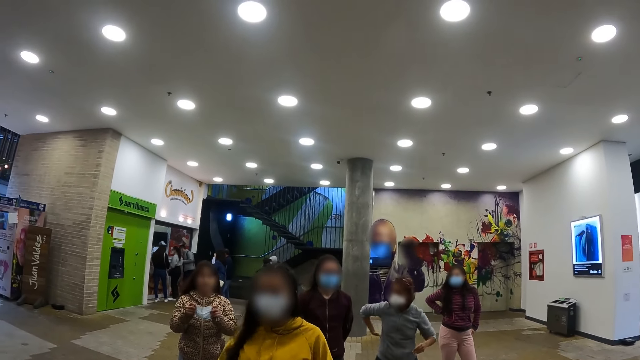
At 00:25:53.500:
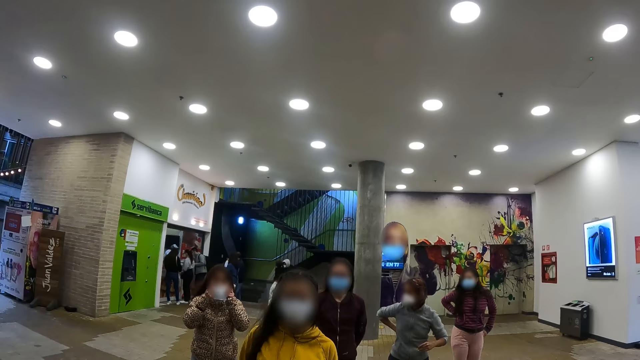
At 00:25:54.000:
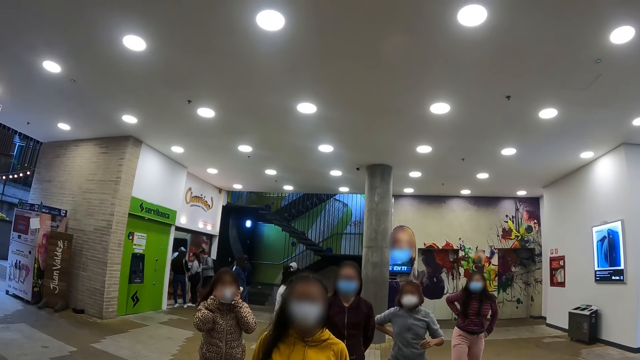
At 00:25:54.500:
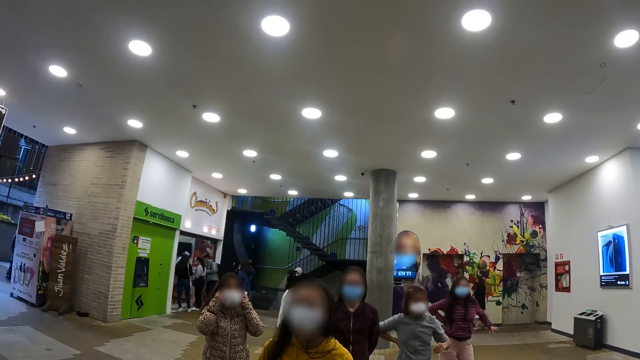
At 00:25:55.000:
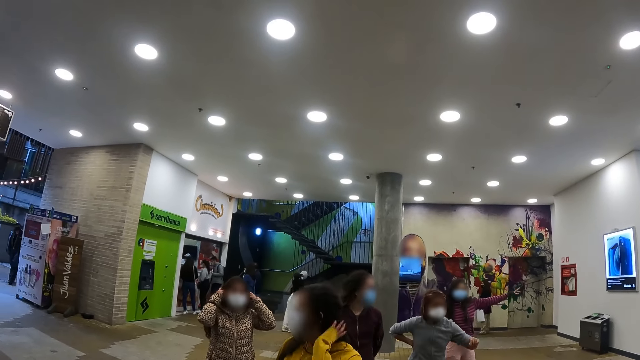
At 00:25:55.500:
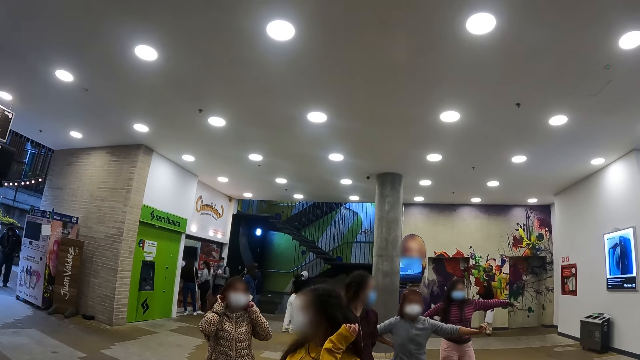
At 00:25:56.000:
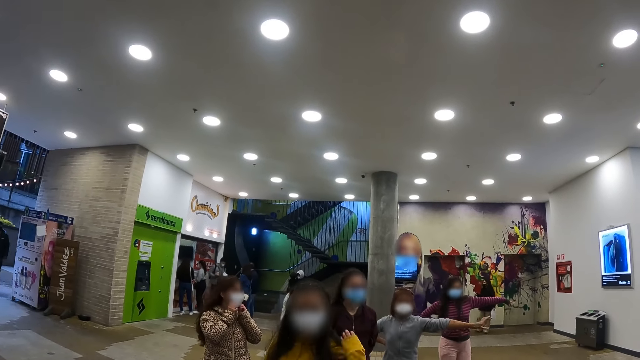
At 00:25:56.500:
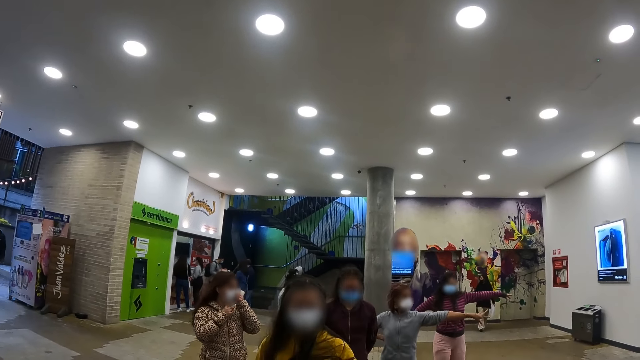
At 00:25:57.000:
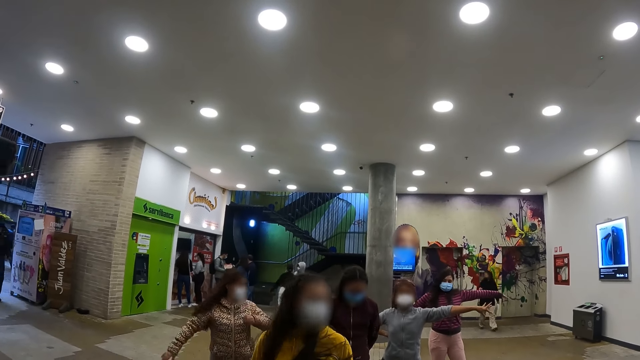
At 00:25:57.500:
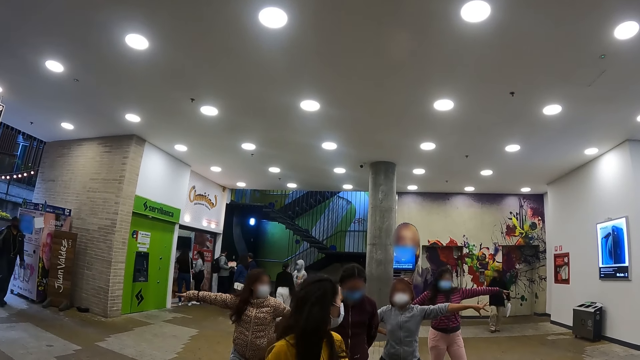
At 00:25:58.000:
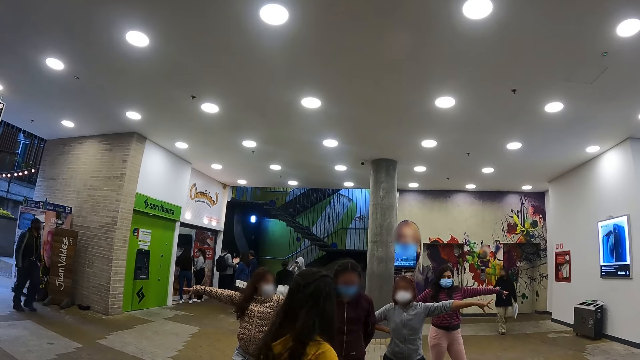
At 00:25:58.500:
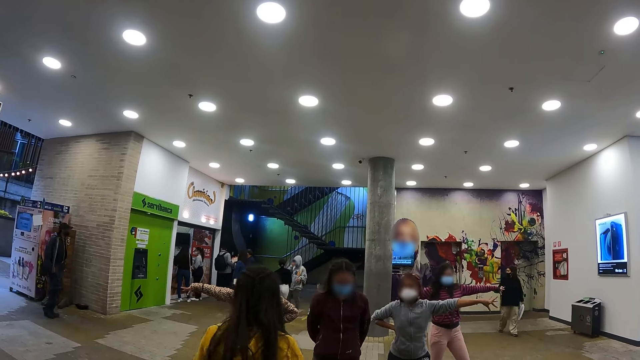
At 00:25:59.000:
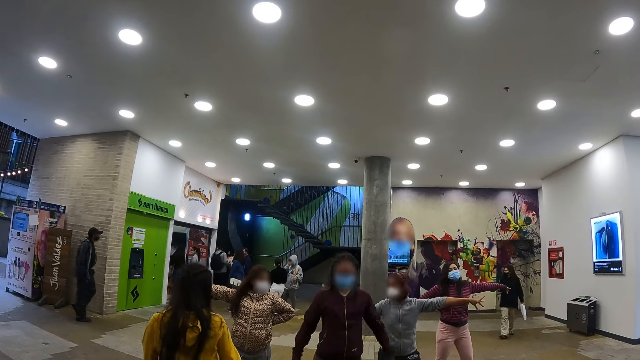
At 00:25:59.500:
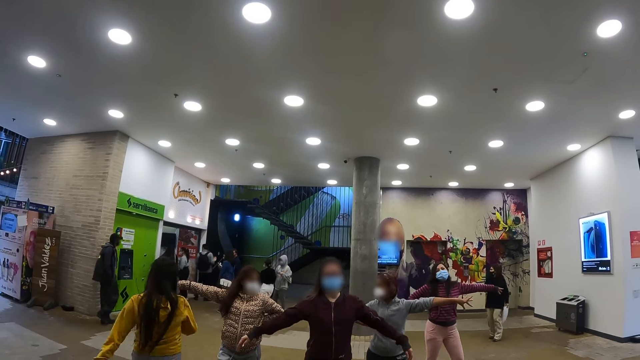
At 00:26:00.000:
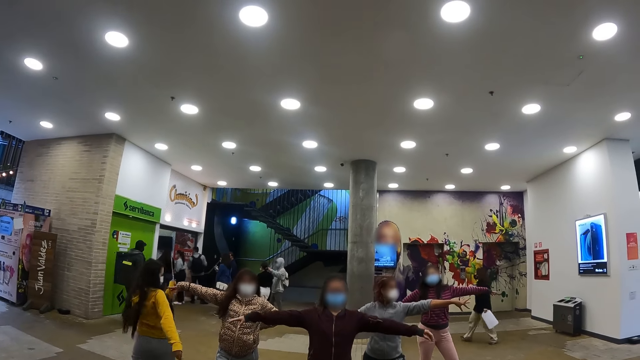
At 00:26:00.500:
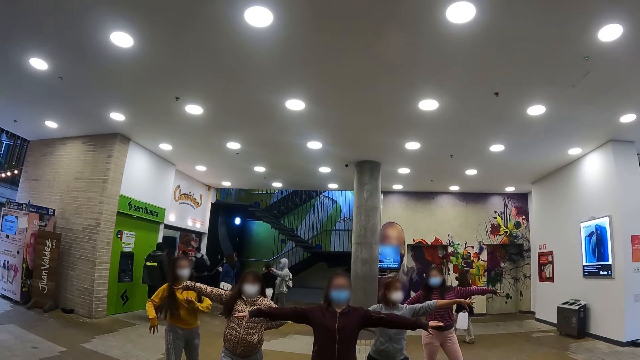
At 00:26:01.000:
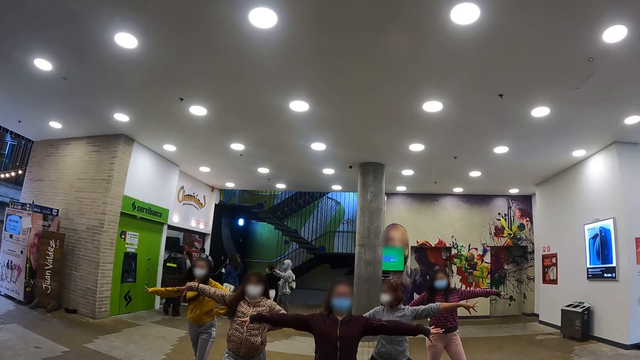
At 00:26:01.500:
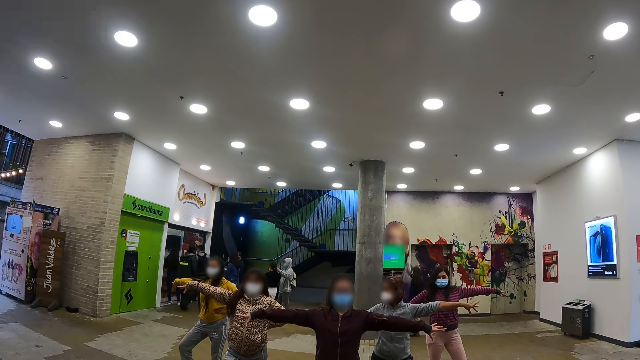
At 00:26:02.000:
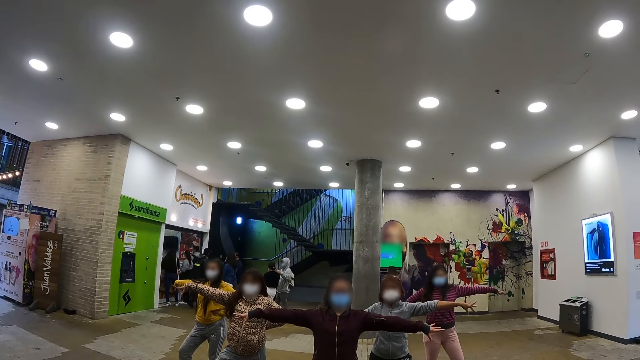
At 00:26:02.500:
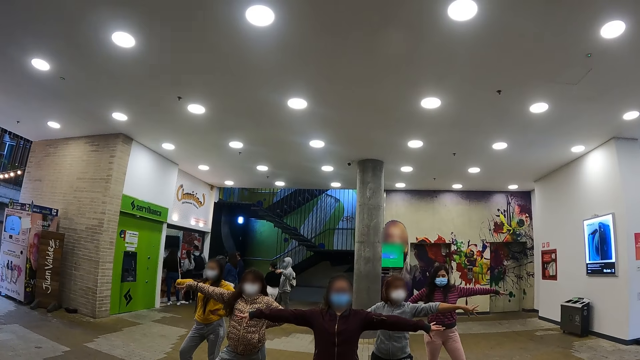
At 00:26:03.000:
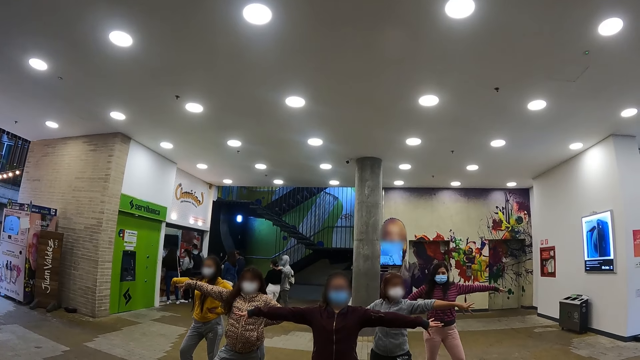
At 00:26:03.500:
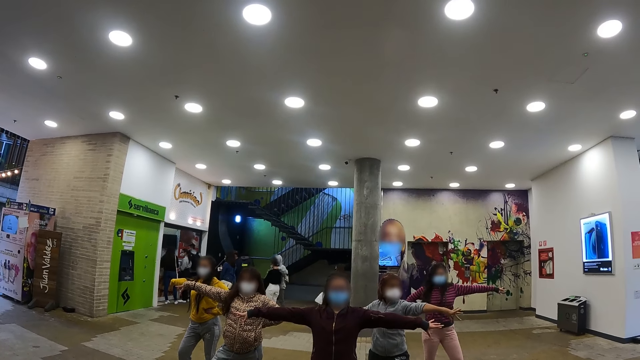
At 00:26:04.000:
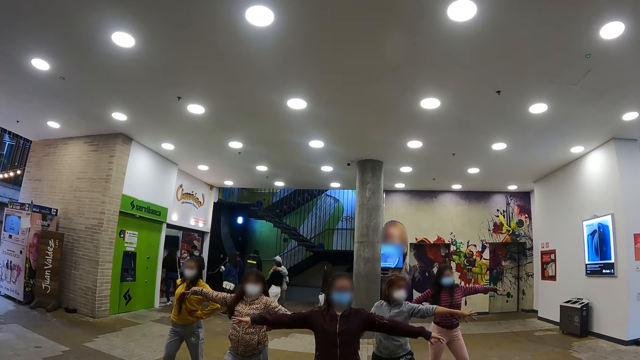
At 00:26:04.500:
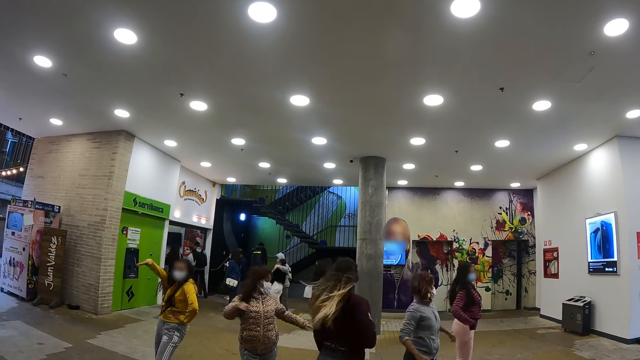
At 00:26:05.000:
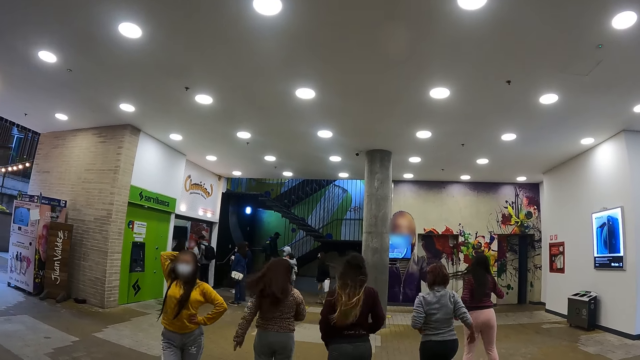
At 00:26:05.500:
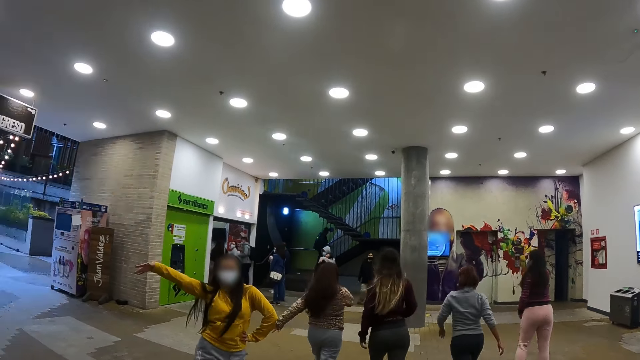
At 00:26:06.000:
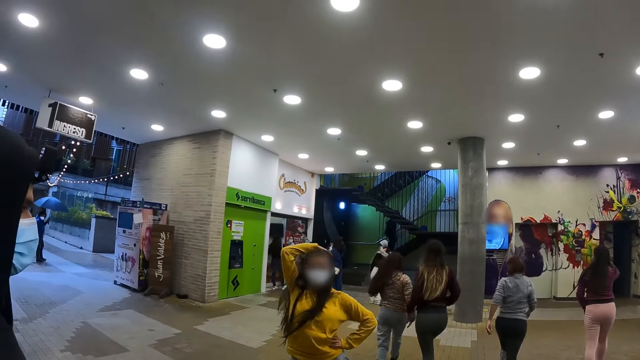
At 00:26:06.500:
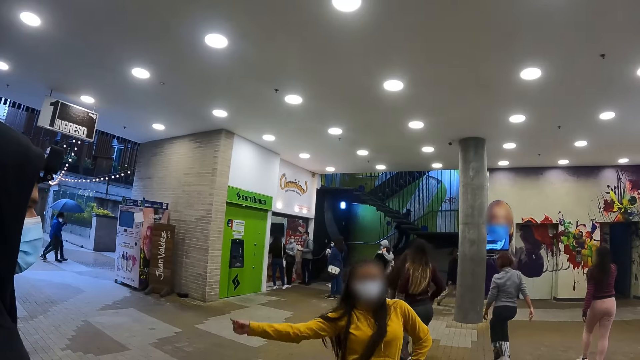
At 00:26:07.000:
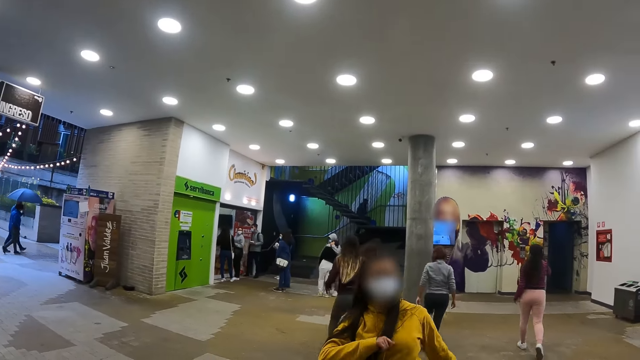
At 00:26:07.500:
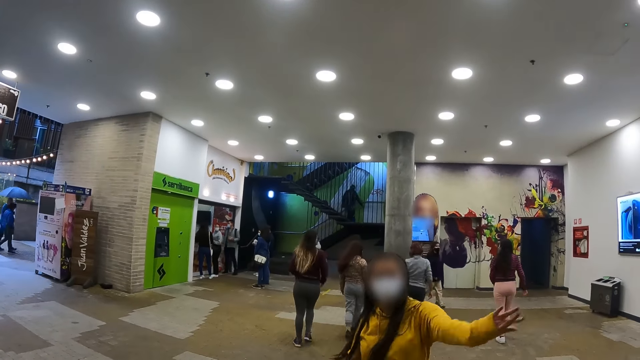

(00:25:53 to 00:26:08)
A person wears her face mask. The persons prepare. Another person moves on a floor. The persons prepare. The persons dance on the floor.

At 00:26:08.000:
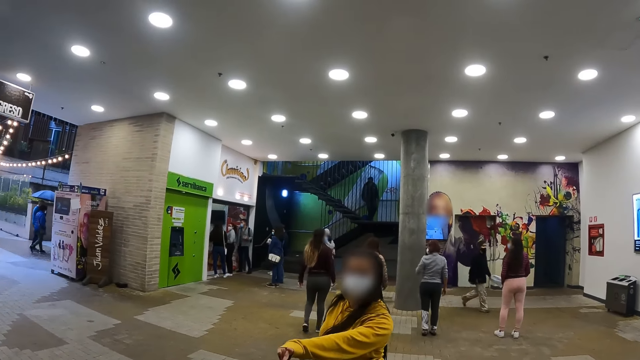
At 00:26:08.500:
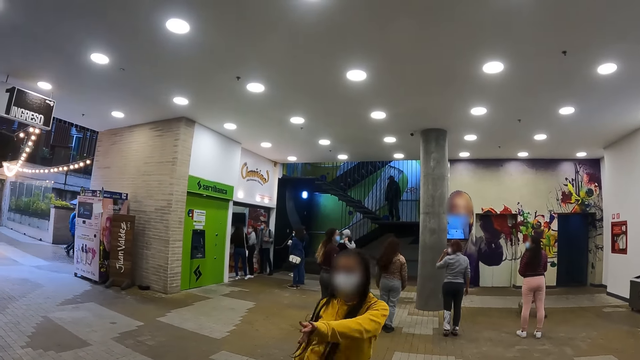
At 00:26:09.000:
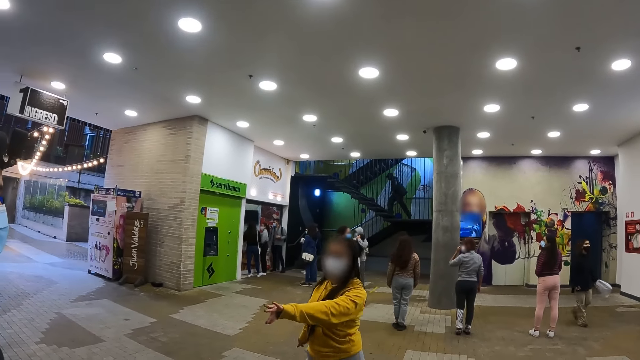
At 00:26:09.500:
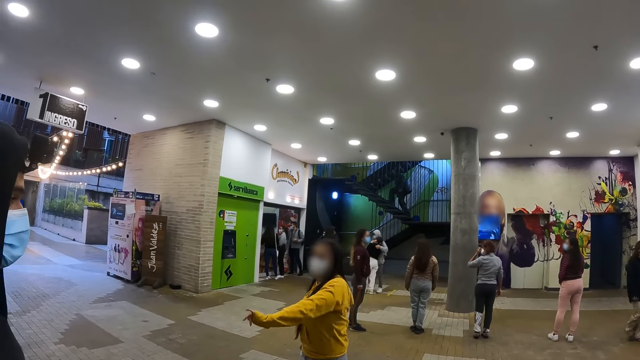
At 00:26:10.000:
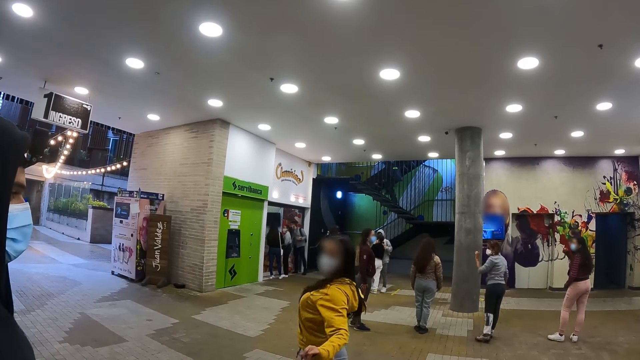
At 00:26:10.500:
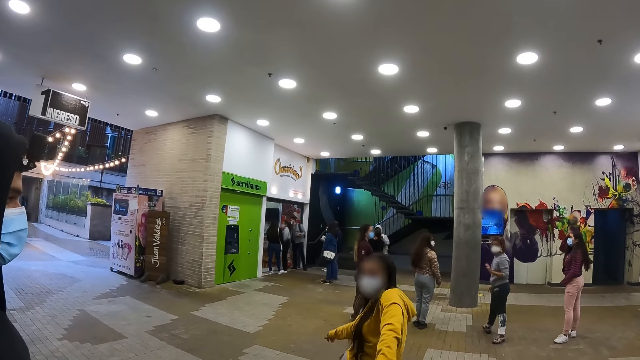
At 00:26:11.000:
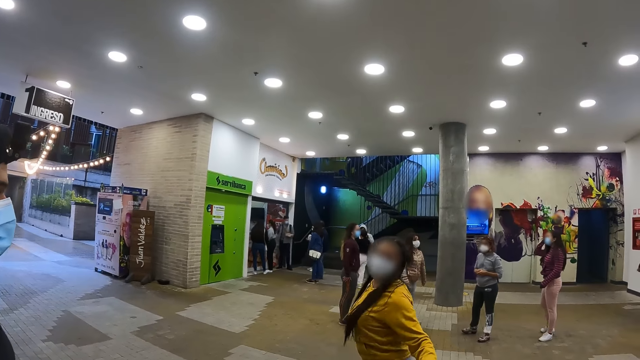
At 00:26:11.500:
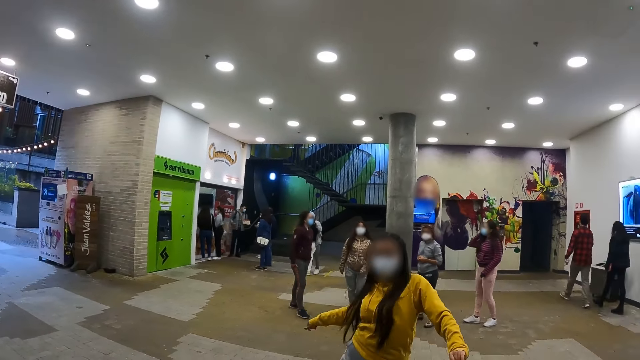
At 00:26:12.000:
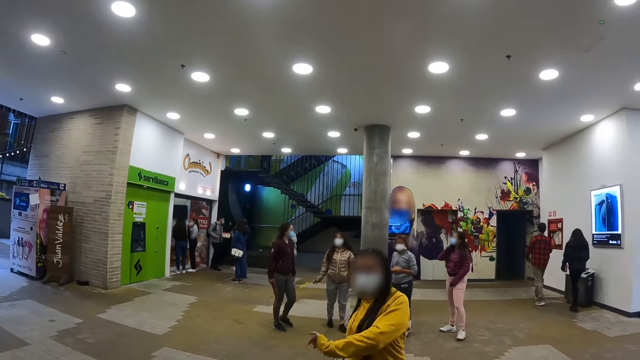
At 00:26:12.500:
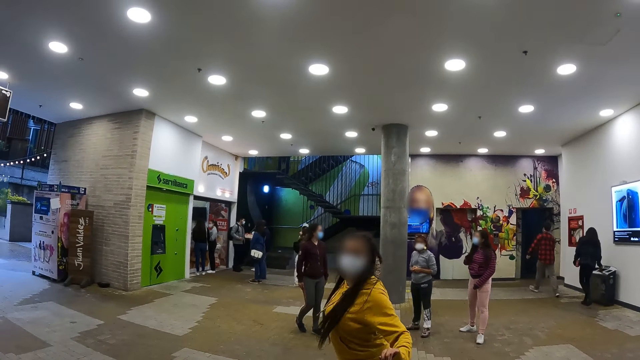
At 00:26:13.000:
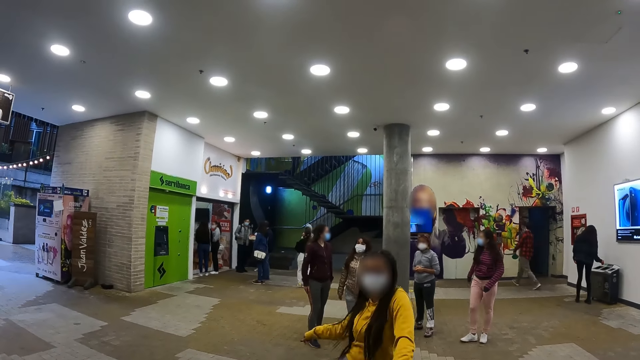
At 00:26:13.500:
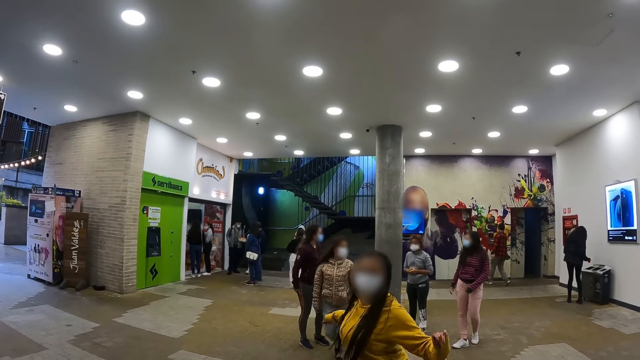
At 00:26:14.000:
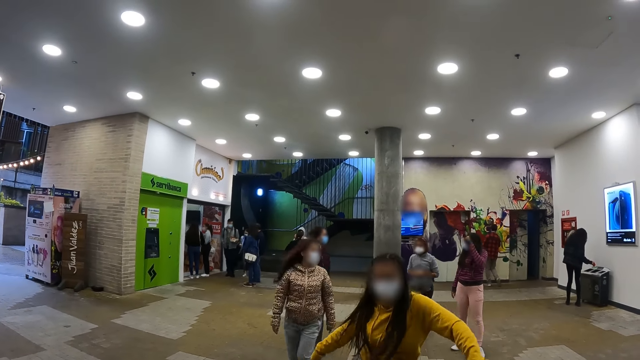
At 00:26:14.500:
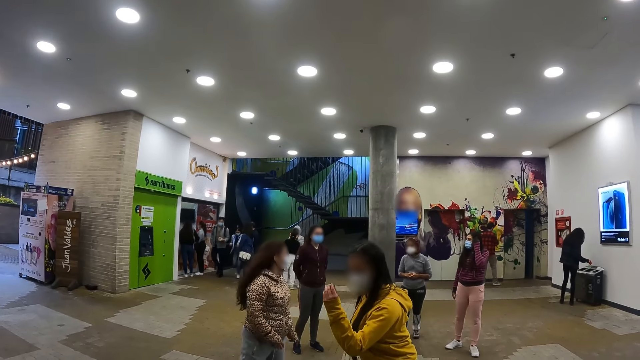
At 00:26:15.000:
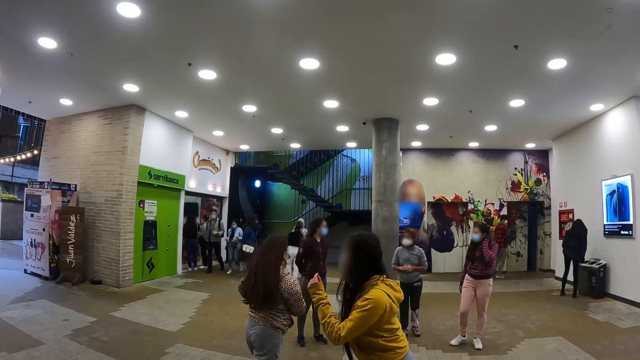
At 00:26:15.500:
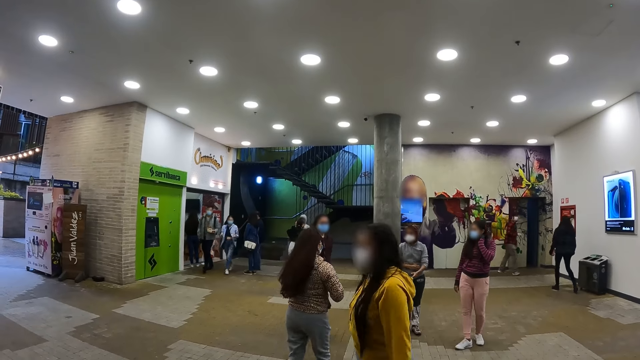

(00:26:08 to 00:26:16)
Persons stand still. A person dances. Another person moves forward.
